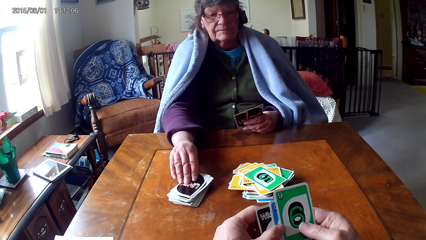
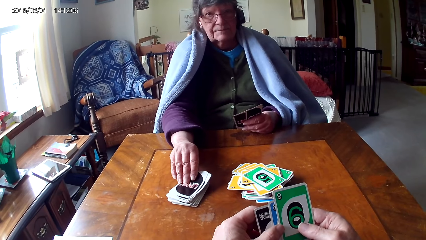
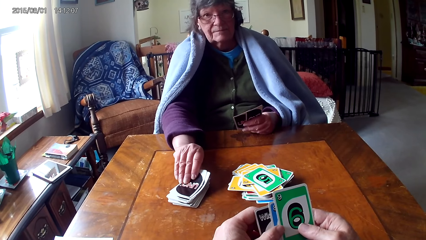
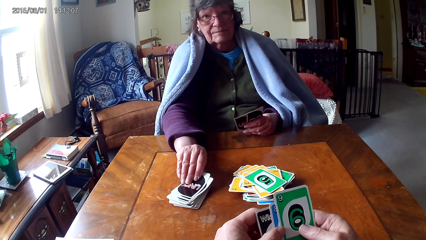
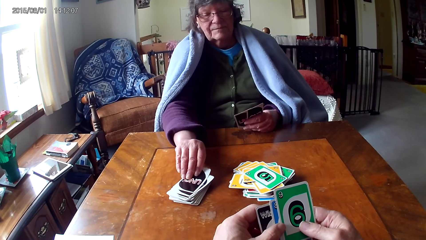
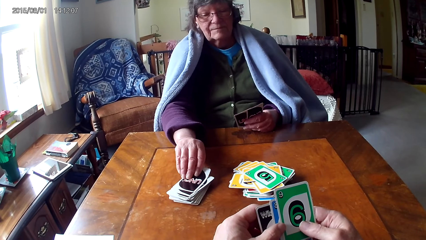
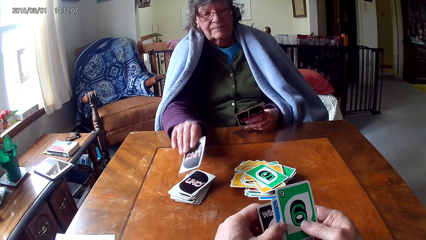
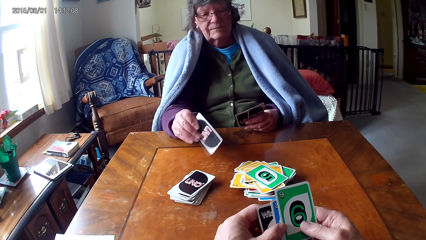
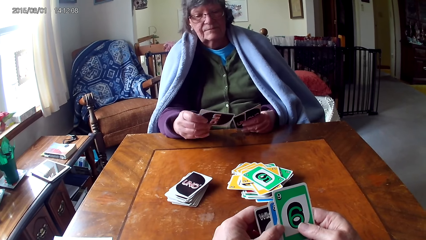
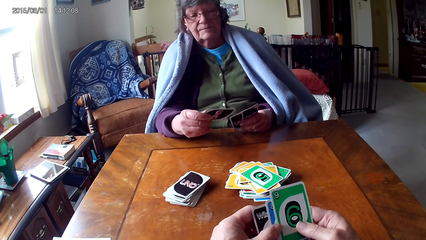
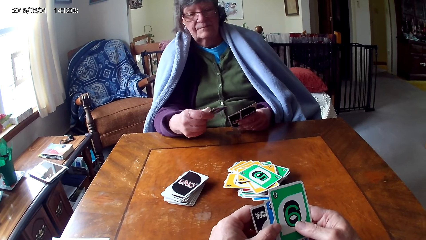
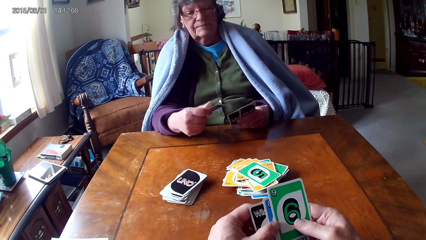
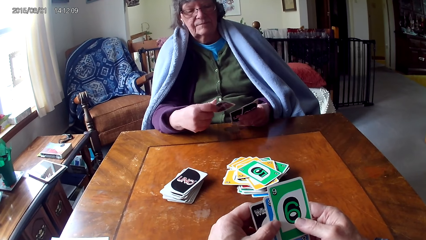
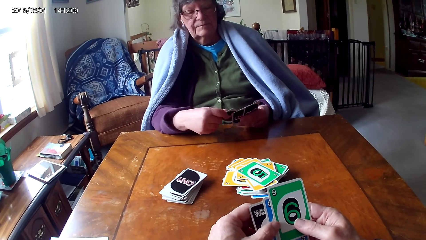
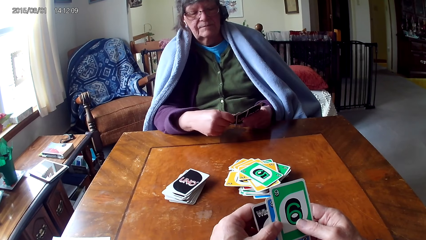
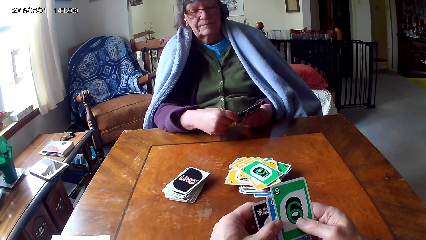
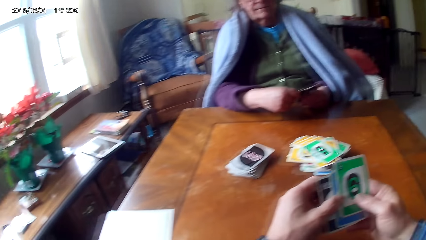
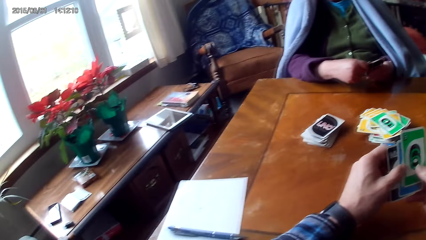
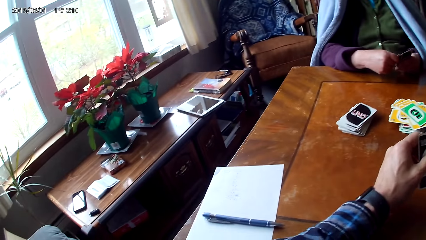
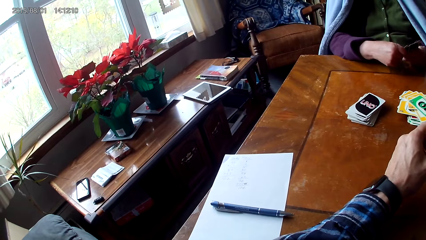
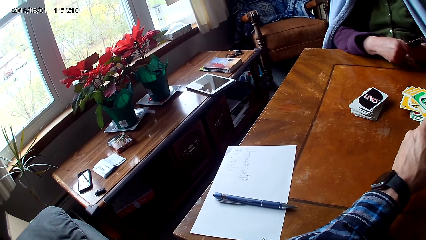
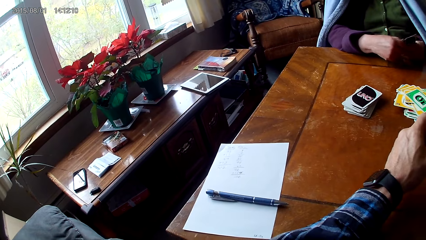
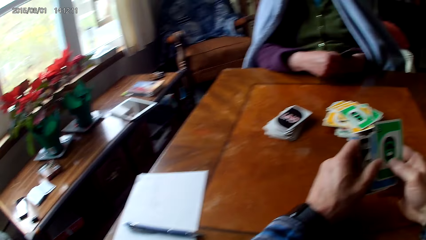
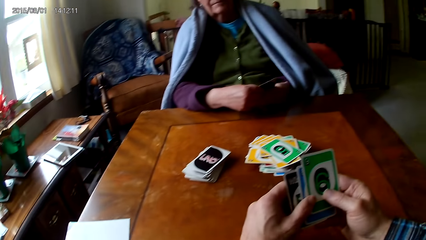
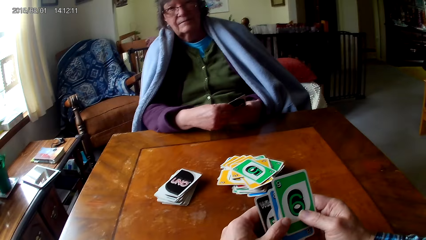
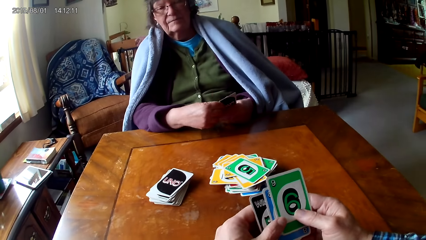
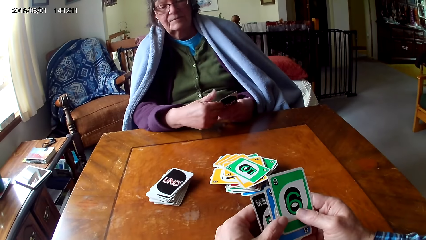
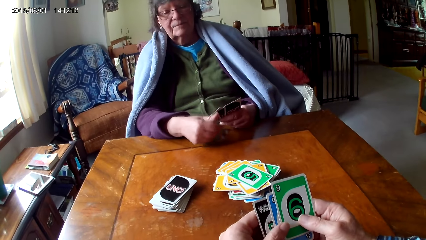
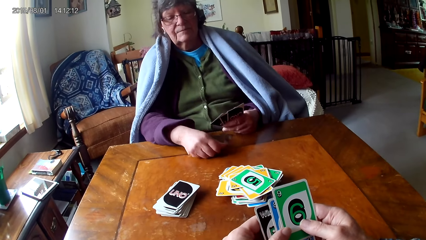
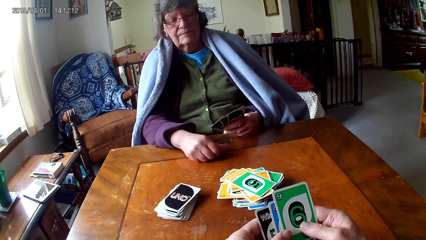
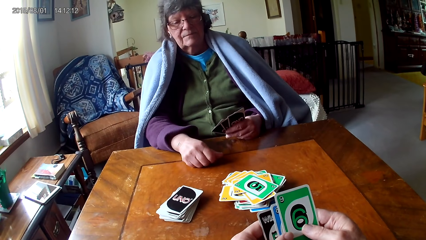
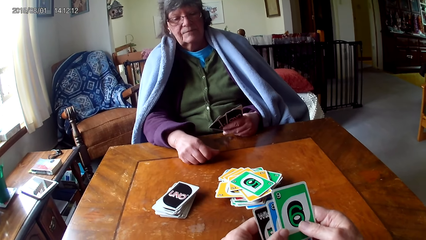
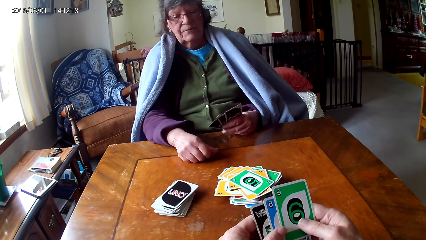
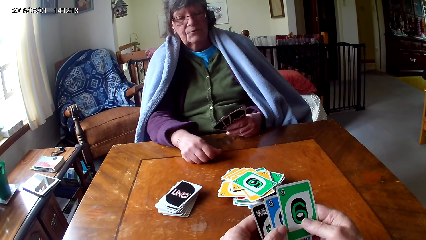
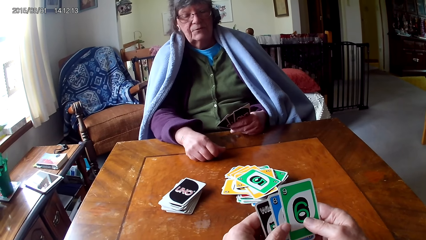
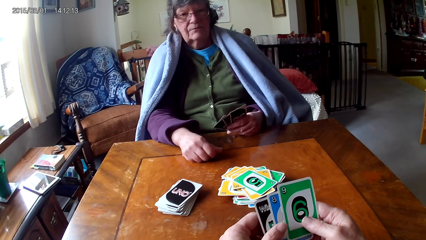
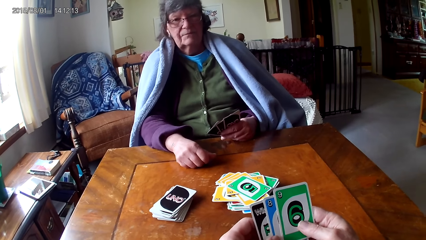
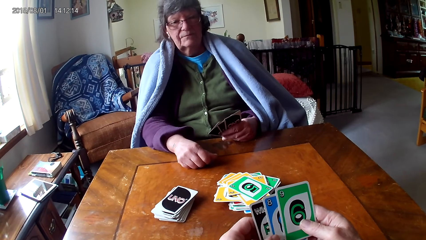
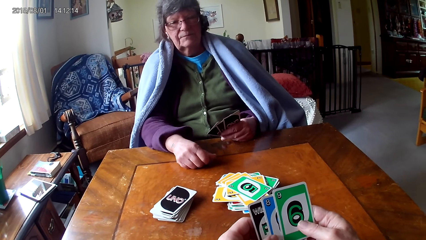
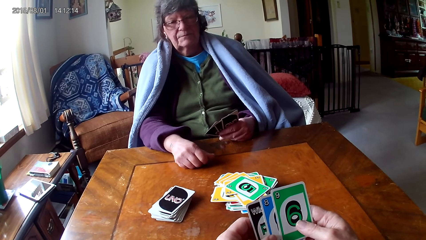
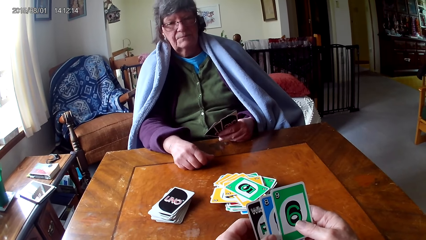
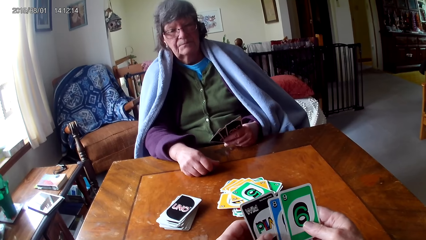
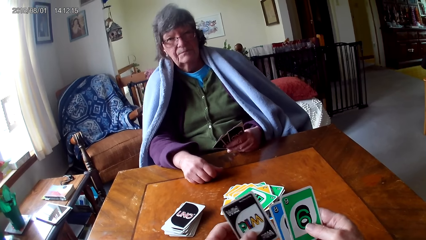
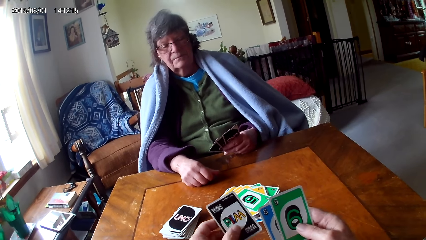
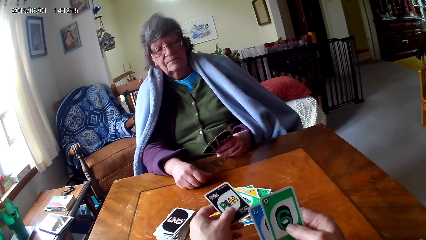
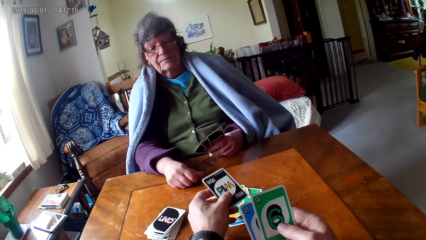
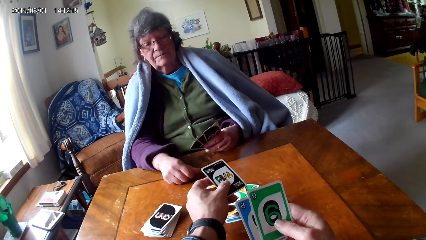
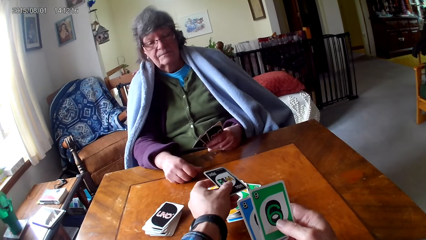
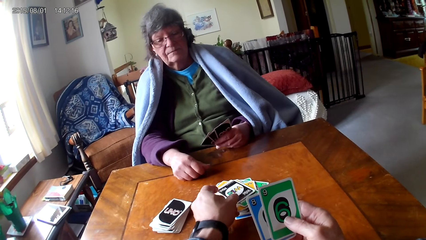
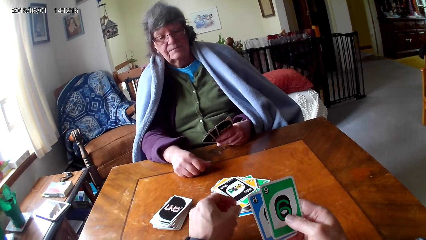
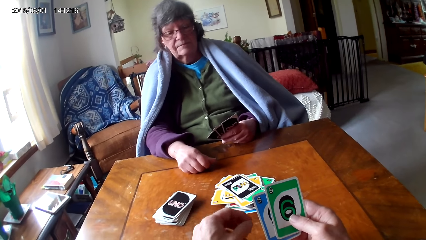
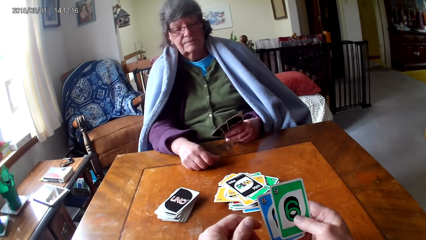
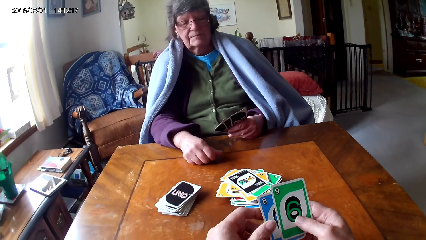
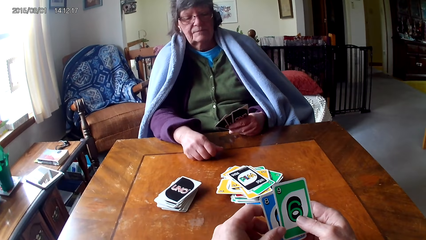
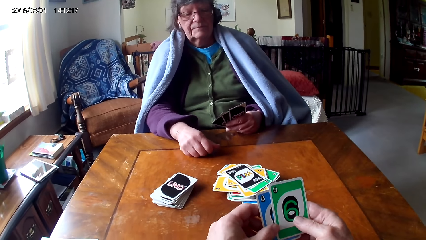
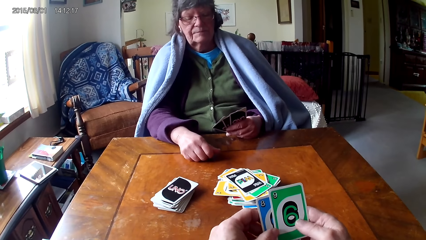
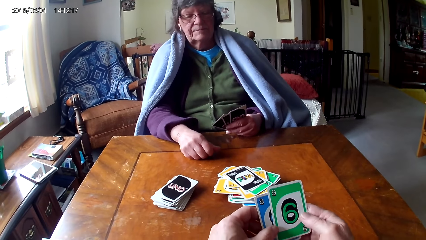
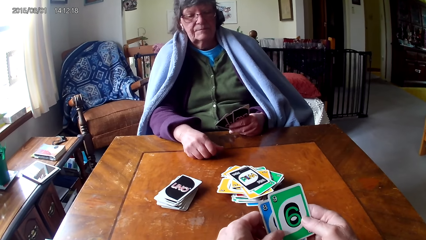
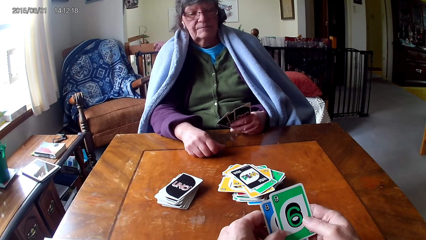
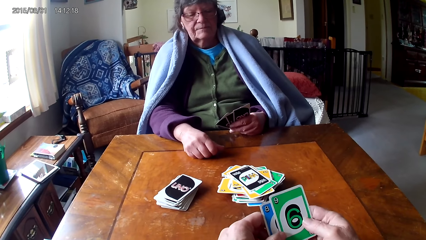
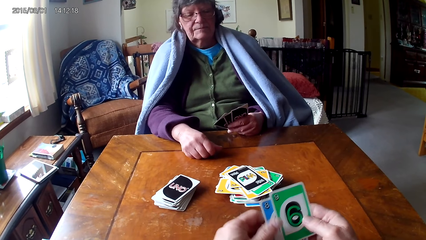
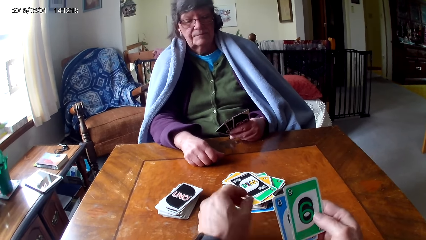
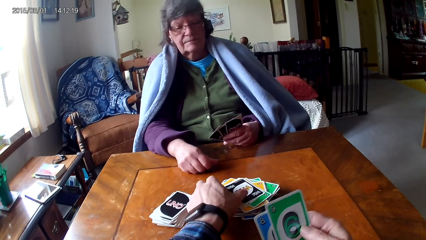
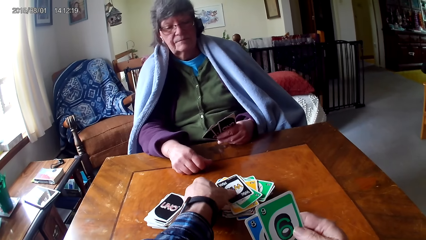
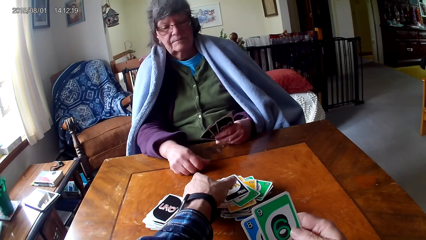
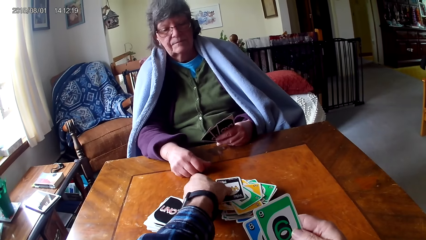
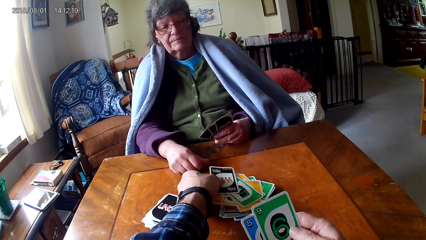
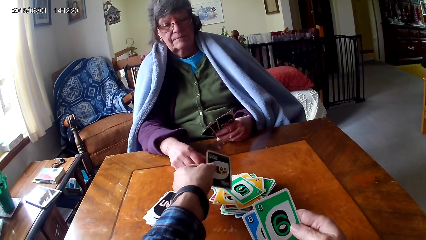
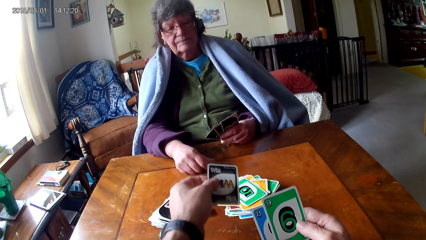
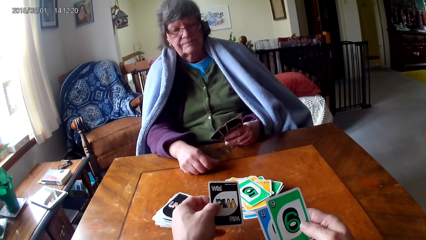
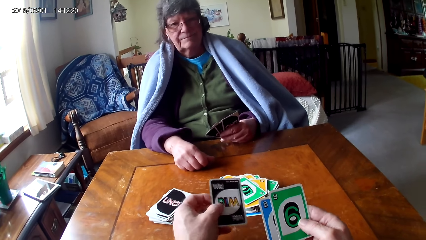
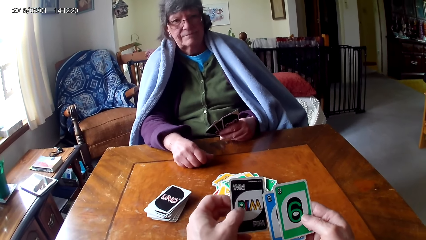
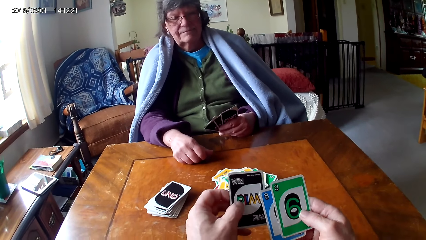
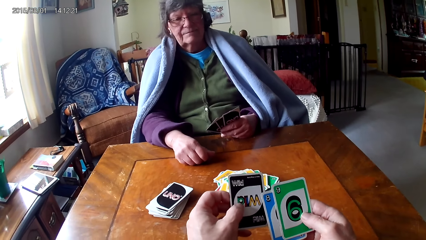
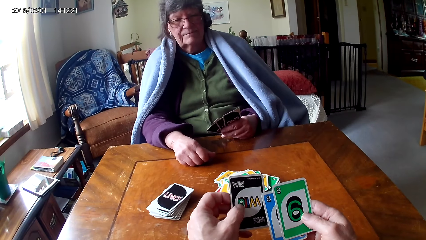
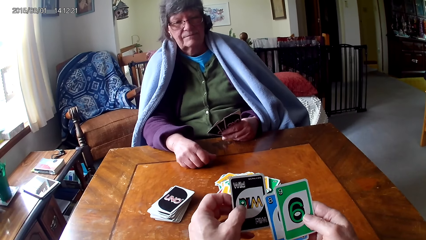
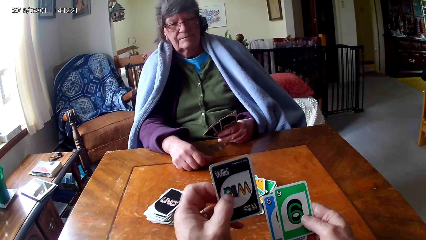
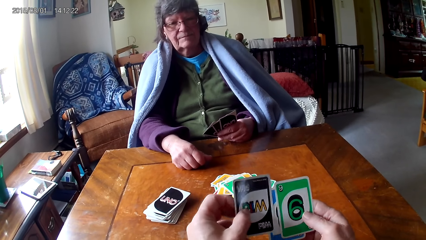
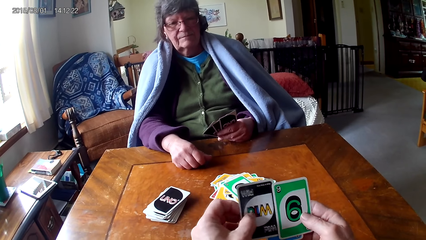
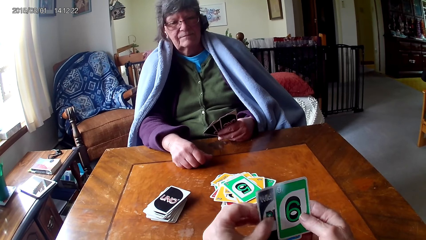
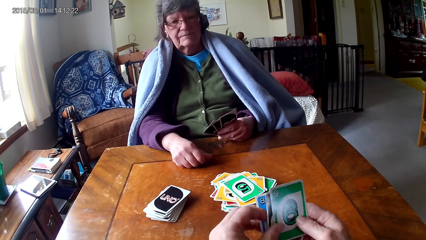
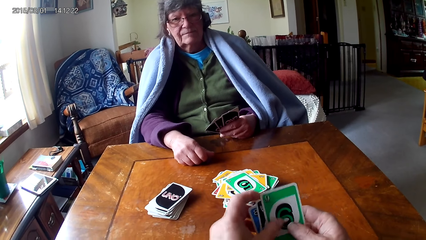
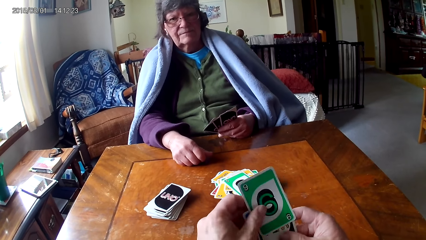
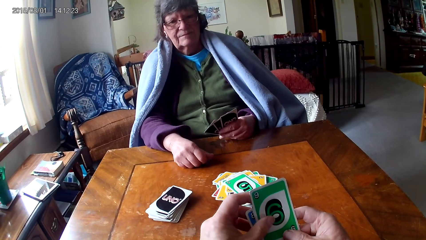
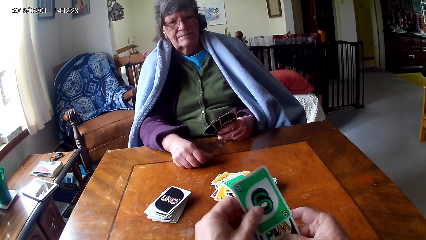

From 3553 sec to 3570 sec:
The camera wearer looks at a person pick up a card. They look around. They put a card on the table. They pick up a card.
